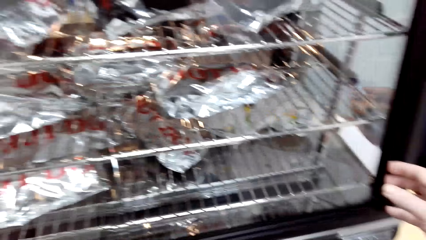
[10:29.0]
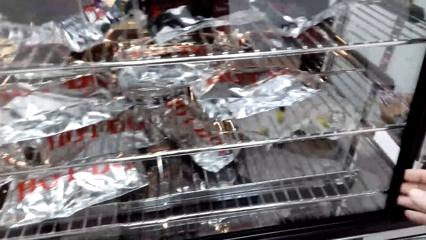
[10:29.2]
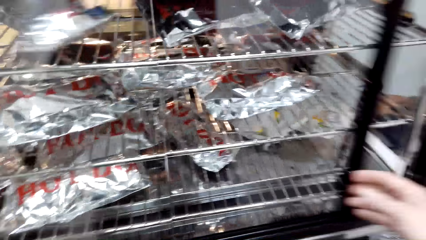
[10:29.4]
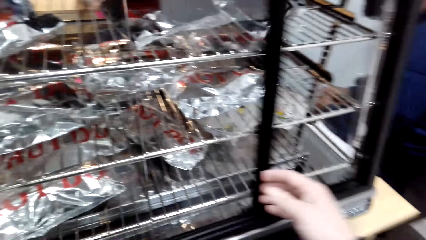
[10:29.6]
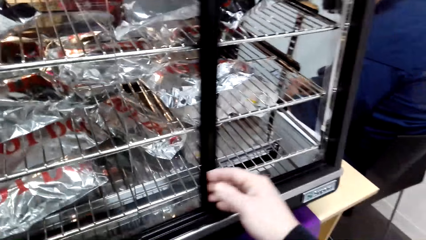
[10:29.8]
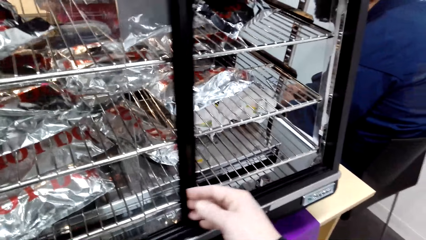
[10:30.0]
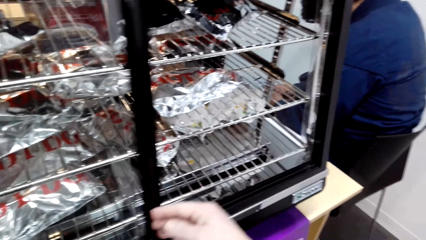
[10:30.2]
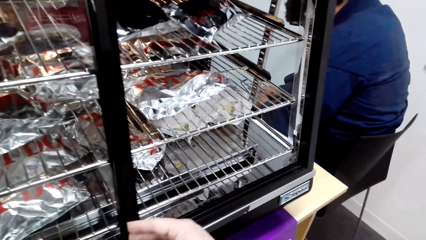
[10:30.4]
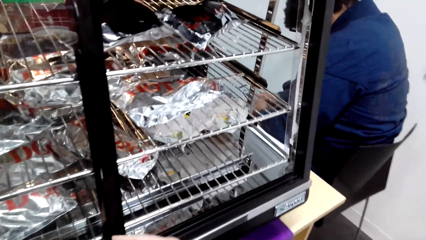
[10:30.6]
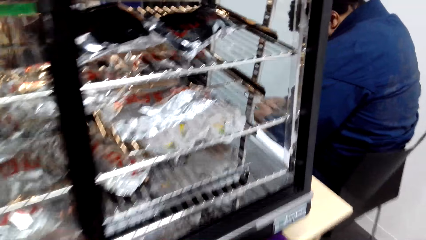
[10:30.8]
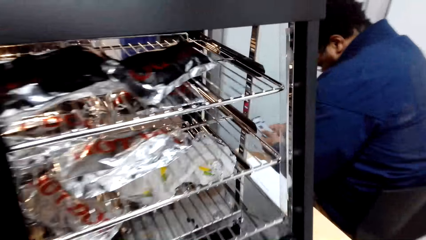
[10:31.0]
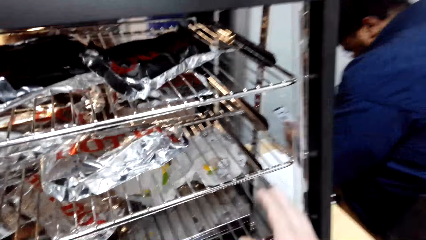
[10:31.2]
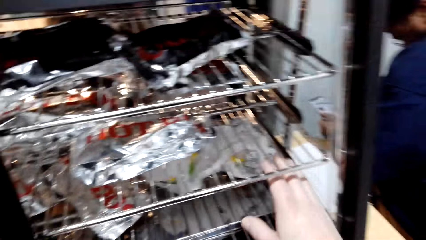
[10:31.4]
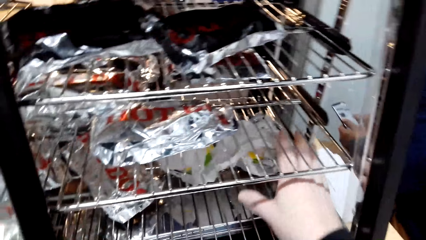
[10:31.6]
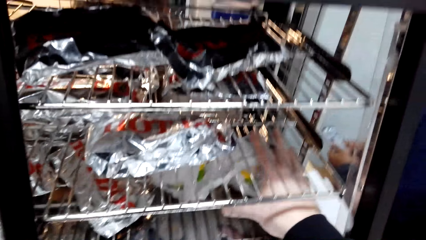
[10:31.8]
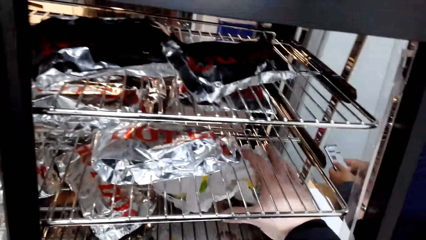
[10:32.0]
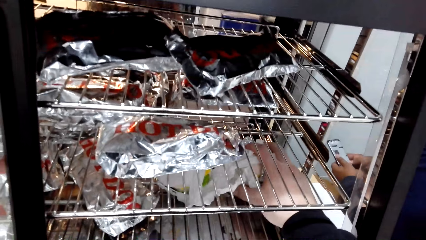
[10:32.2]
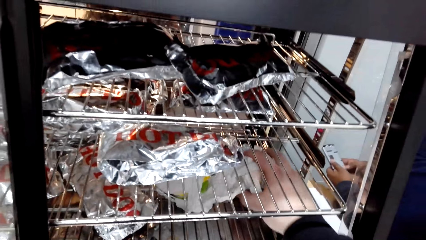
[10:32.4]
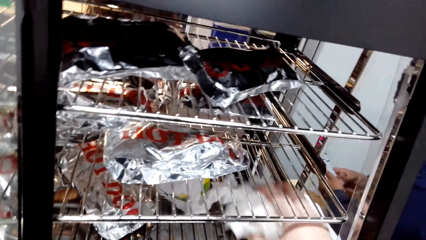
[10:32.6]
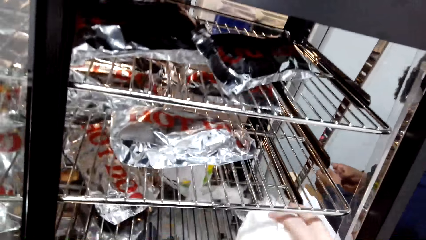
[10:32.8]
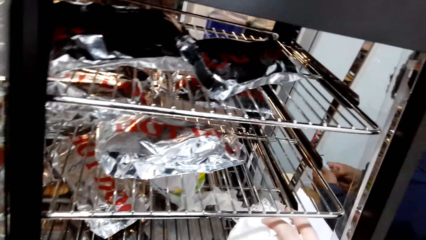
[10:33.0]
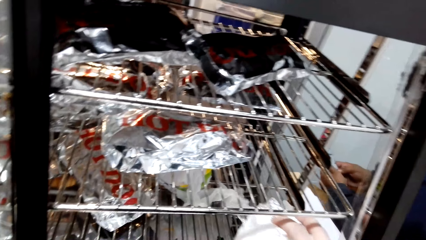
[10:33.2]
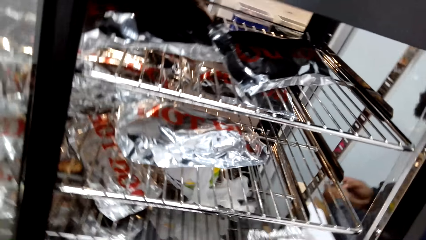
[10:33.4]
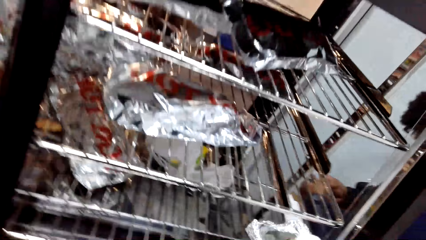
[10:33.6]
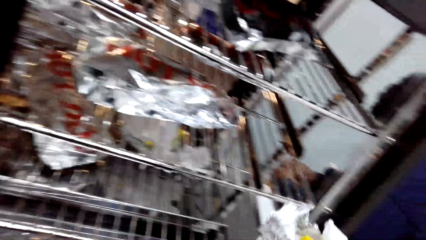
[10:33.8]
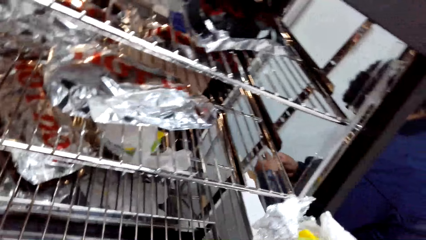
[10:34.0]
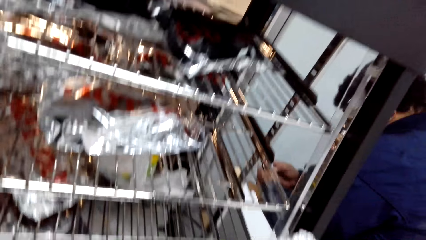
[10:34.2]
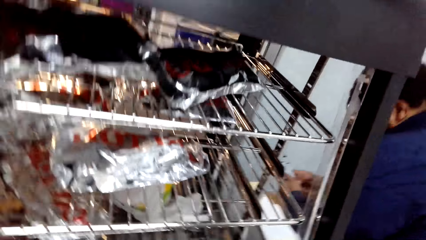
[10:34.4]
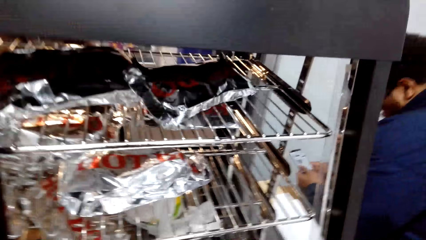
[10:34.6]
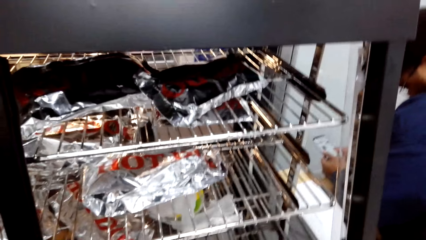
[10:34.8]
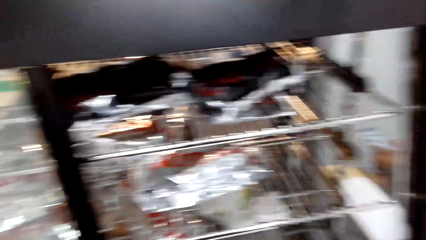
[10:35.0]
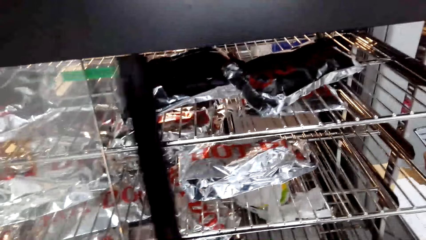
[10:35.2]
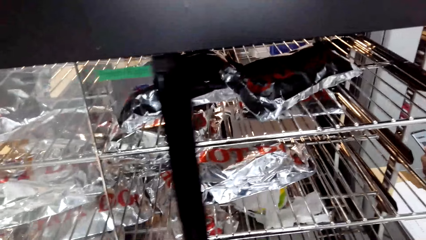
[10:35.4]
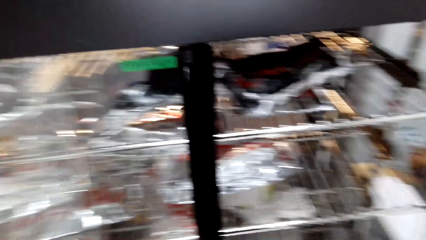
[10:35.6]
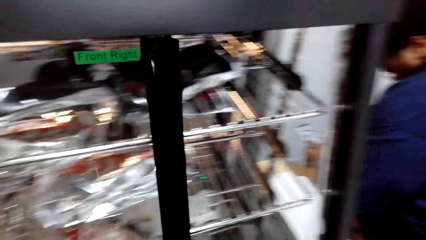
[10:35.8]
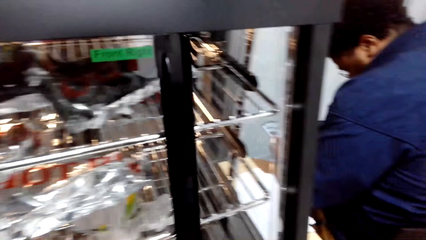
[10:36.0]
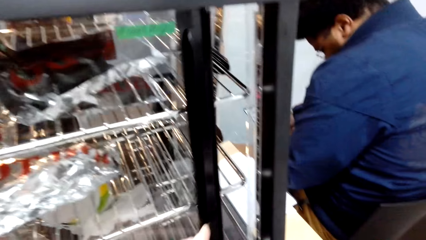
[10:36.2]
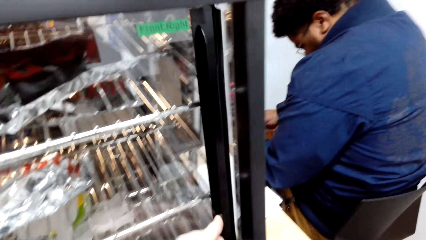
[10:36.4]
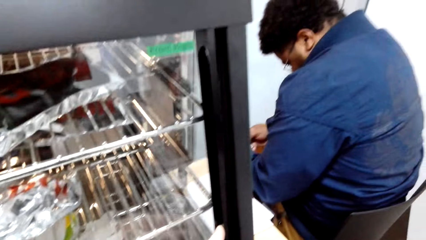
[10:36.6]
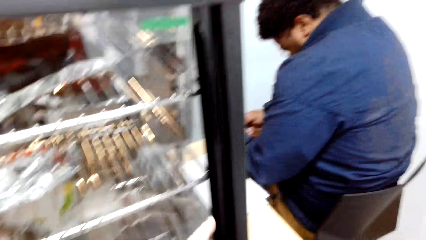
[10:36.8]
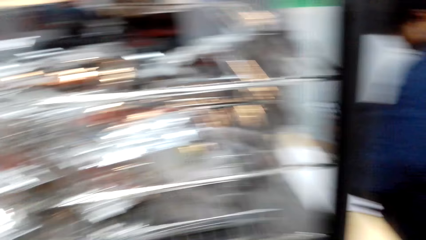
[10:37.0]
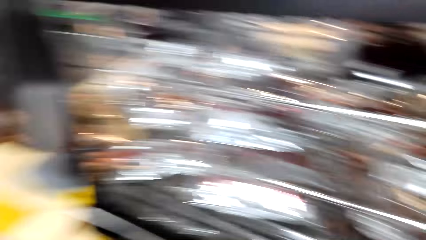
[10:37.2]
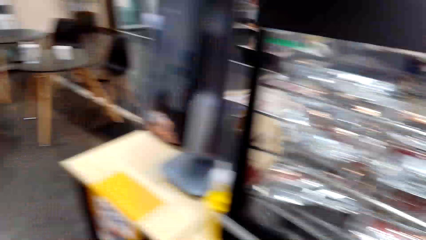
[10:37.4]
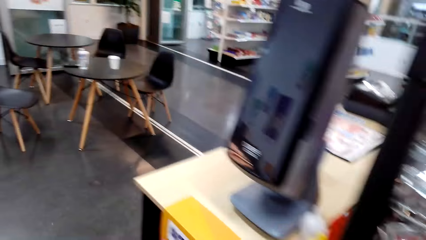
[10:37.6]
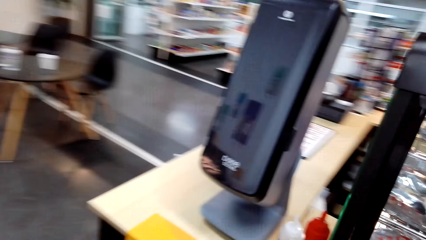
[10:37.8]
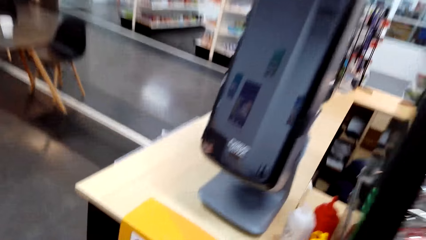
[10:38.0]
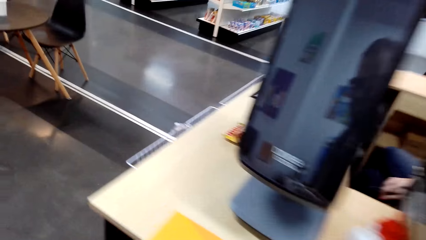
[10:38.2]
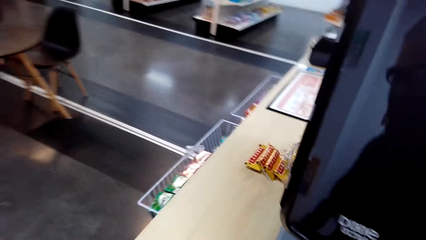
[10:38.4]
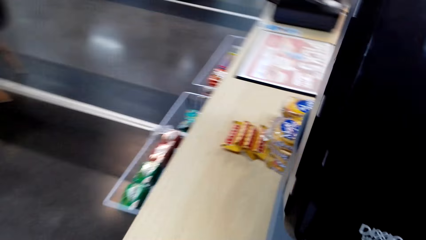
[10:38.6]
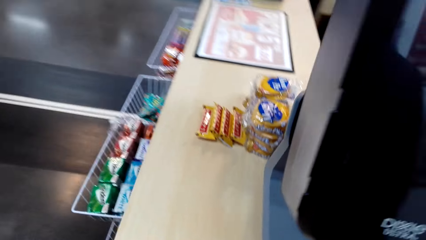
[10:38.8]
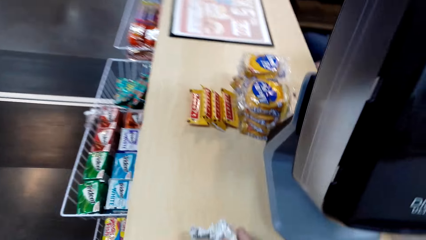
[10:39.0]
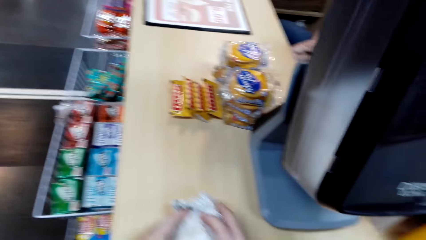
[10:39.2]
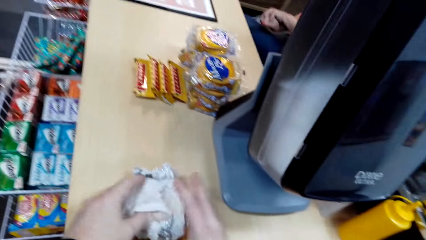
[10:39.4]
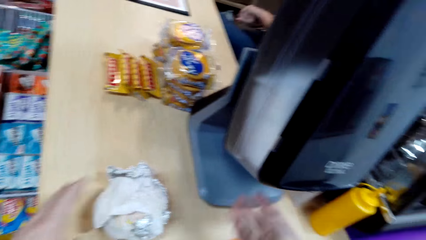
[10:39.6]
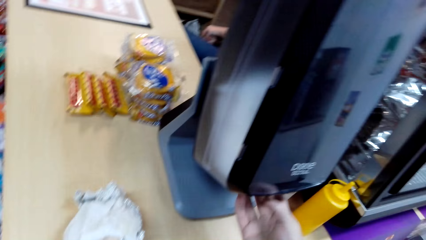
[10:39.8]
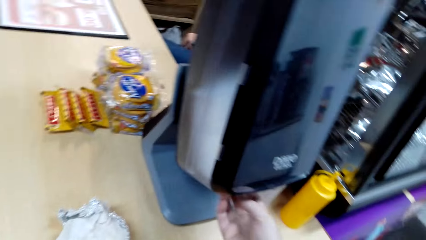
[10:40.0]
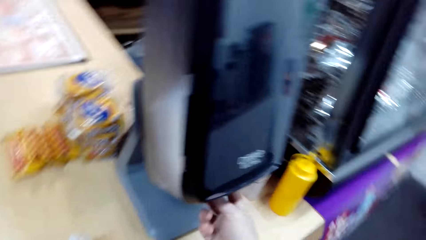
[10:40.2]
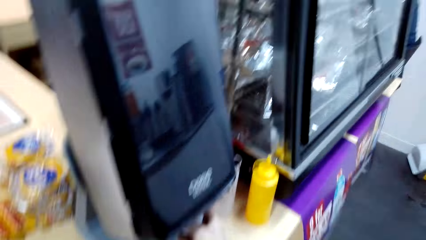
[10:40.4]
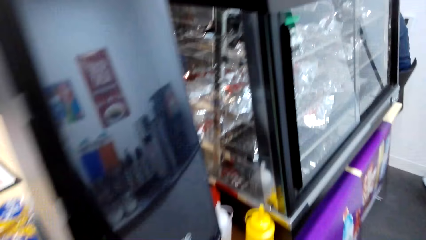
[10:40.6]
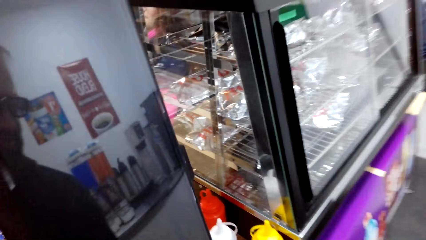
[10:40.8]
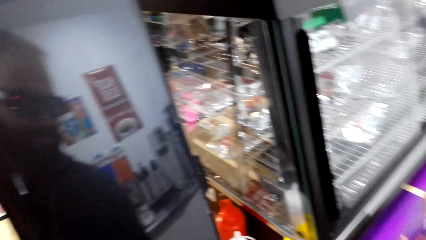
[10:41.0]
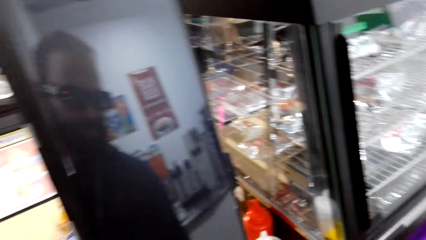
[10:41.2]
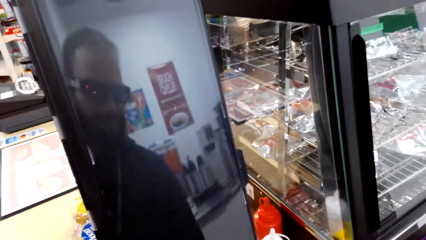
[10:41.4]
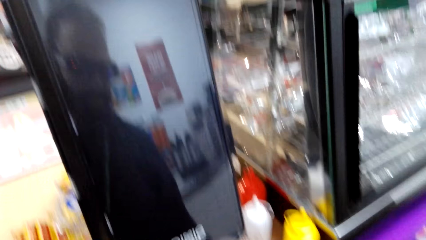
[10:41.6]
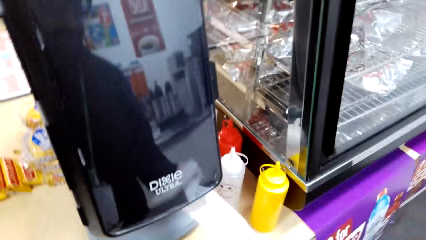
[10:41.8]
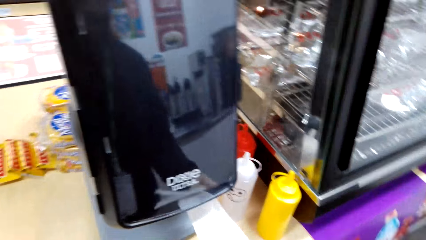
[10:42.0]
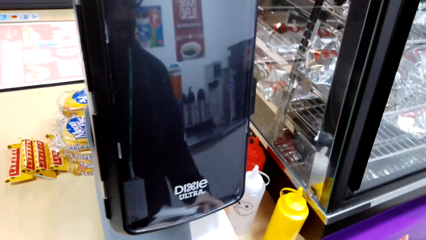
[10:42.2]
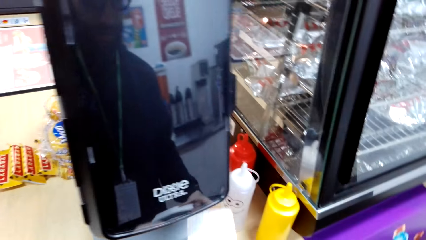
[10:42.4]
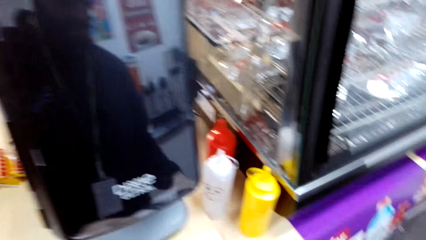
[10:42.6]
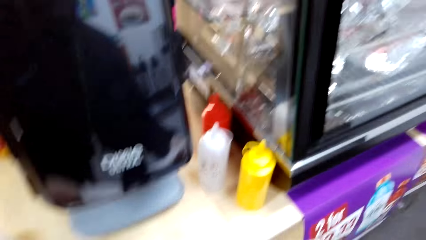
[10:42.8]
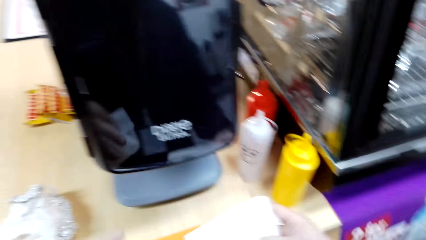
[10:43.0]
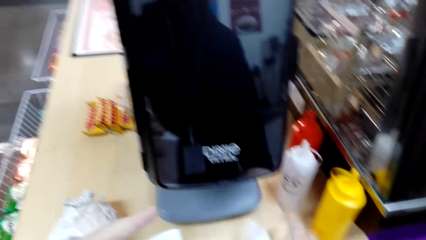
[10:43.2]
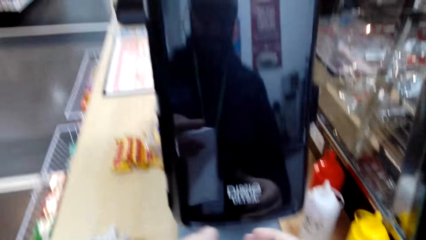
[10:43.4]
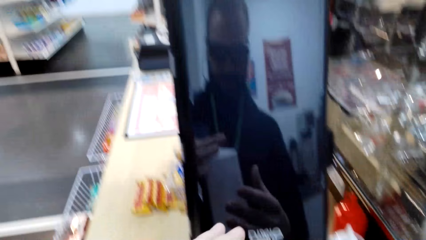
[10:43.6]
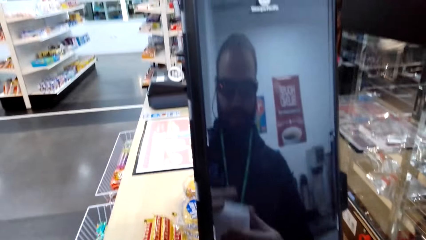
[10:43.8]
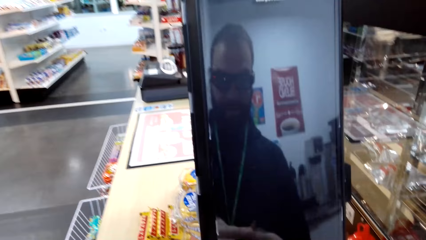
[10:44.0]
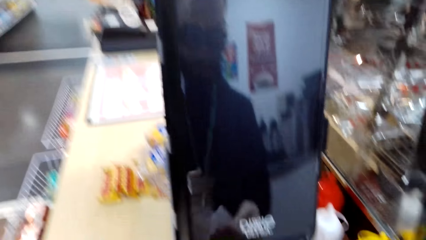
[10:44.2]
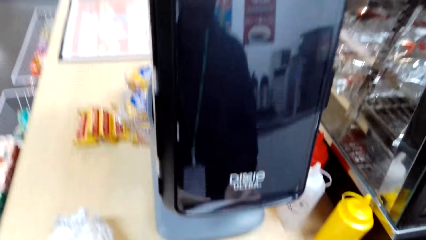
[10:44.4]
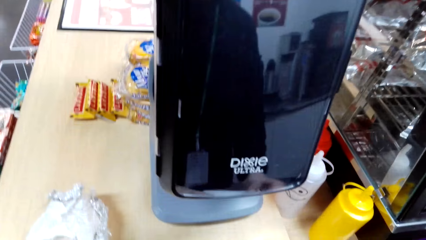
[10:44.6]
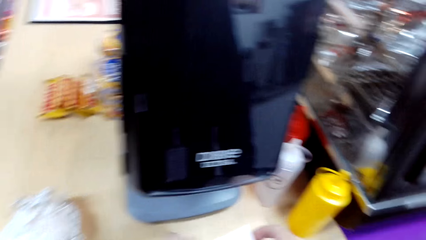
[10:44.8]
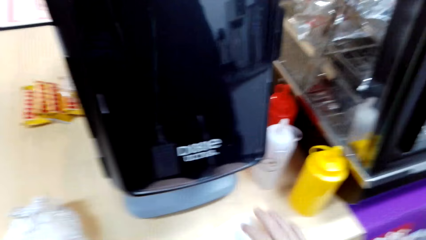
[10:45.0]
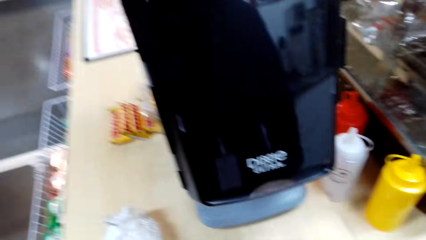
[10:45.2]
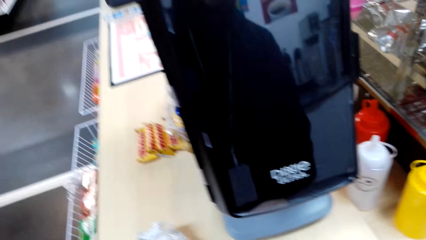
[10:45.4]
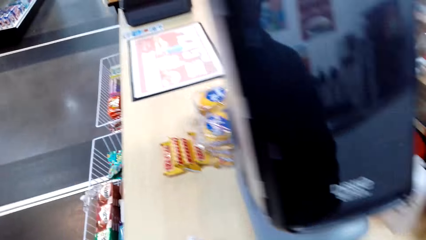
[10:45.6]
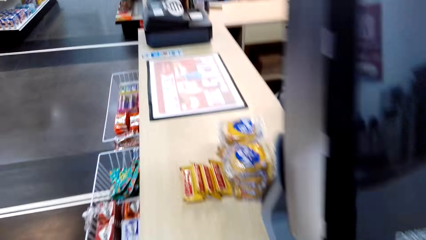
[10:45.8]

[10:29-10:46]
The camera wearer opens the display cupboard. They take a wrapping. They close the display cupboard. They walk towards the table. They put the wrapping on the counter. They hold a tablet. They touch a metal box. They touch papers.
